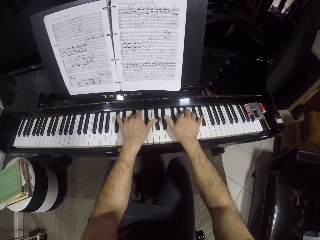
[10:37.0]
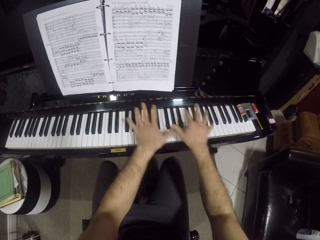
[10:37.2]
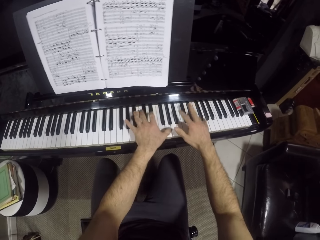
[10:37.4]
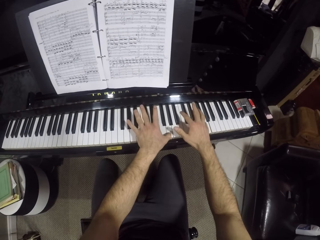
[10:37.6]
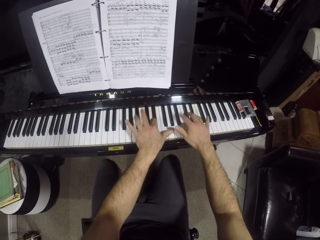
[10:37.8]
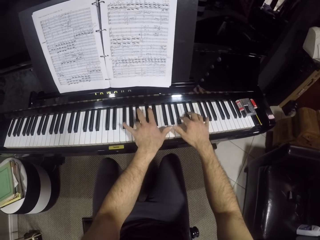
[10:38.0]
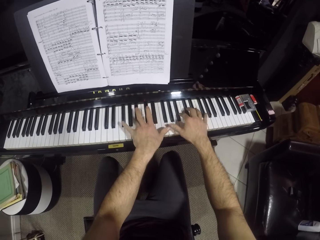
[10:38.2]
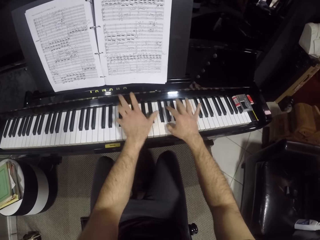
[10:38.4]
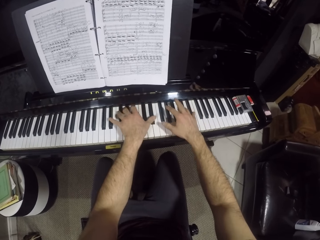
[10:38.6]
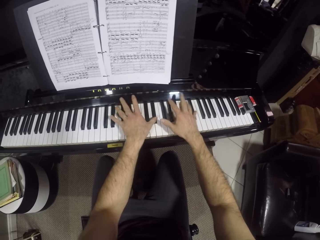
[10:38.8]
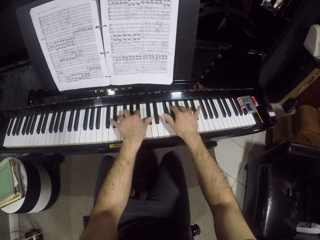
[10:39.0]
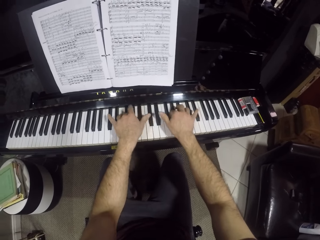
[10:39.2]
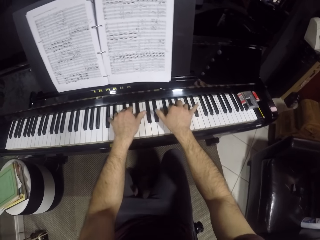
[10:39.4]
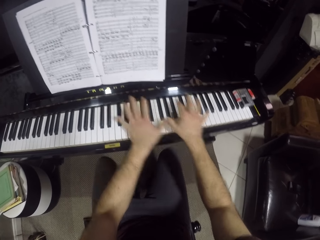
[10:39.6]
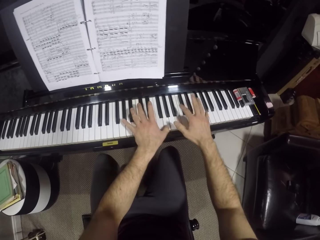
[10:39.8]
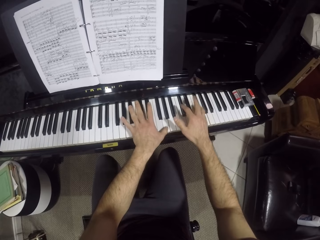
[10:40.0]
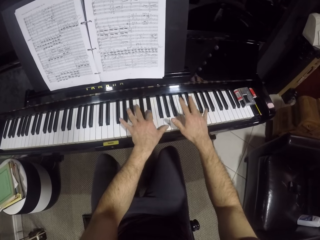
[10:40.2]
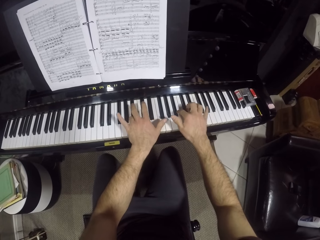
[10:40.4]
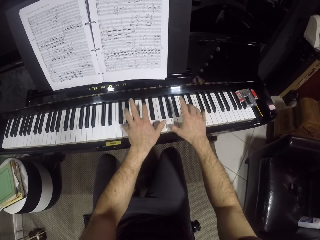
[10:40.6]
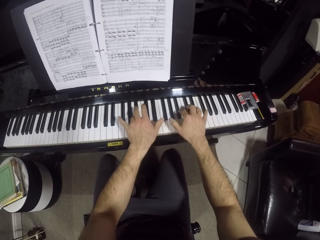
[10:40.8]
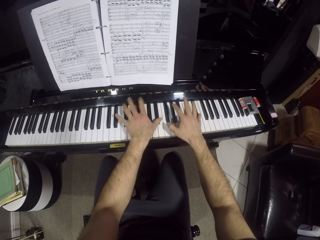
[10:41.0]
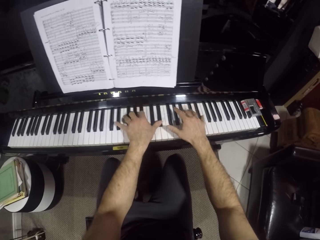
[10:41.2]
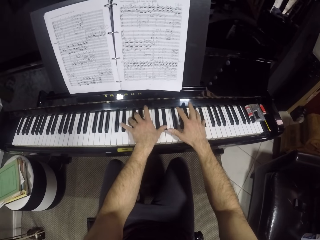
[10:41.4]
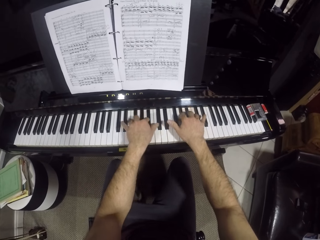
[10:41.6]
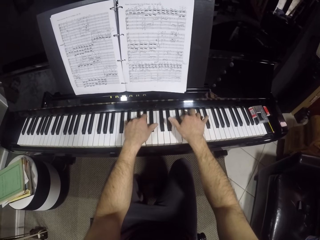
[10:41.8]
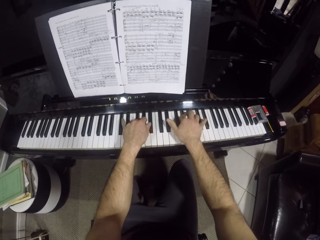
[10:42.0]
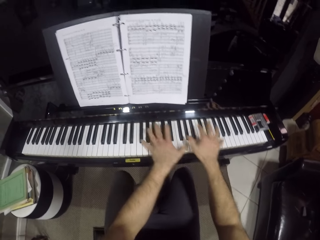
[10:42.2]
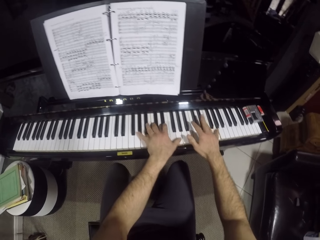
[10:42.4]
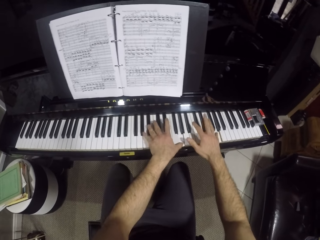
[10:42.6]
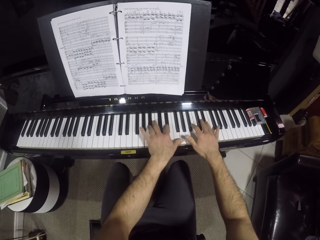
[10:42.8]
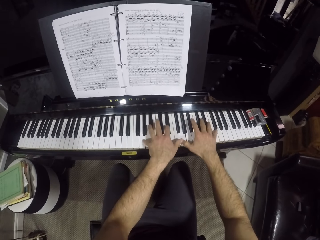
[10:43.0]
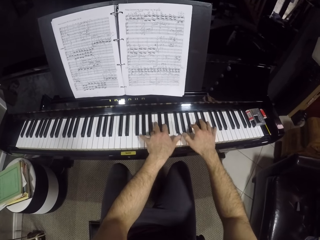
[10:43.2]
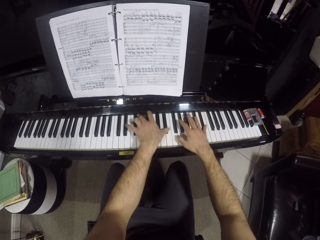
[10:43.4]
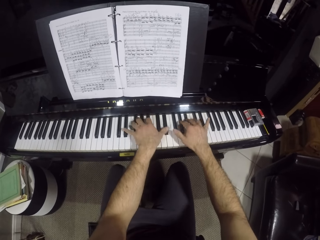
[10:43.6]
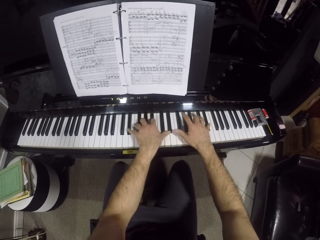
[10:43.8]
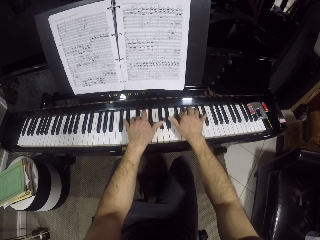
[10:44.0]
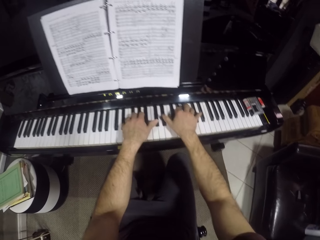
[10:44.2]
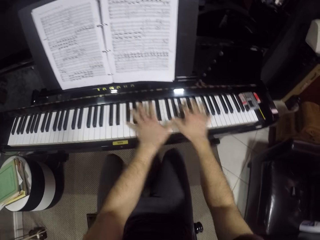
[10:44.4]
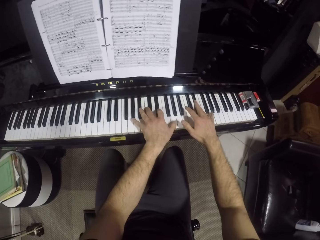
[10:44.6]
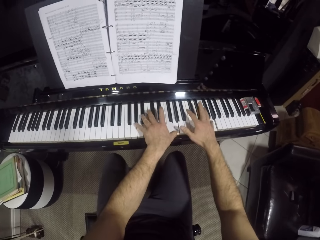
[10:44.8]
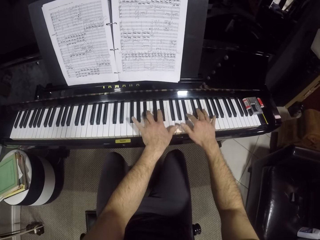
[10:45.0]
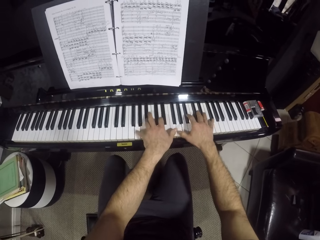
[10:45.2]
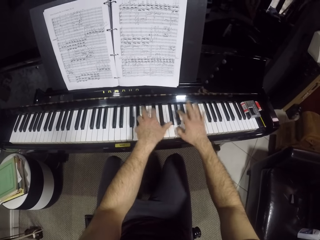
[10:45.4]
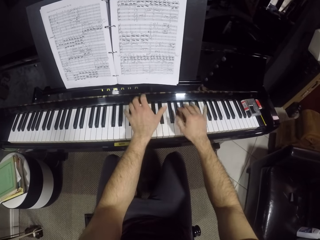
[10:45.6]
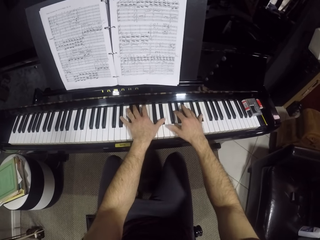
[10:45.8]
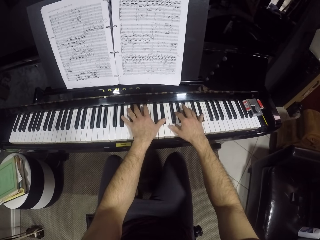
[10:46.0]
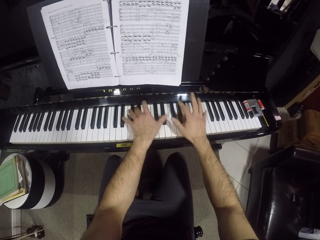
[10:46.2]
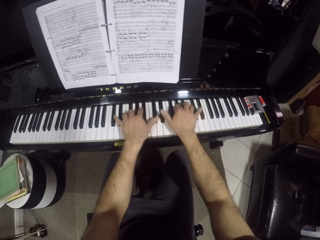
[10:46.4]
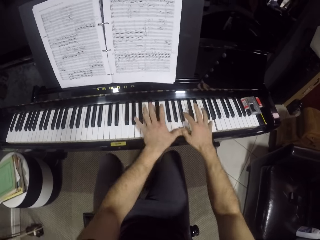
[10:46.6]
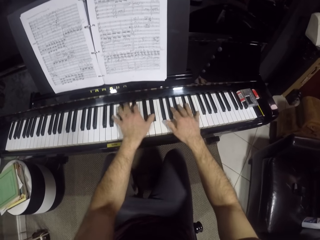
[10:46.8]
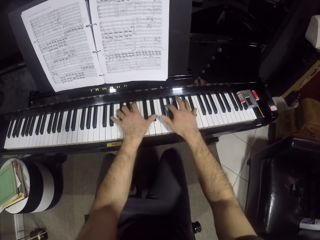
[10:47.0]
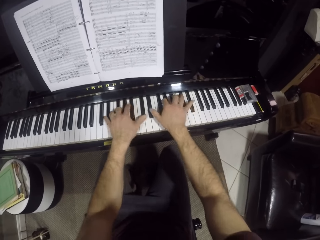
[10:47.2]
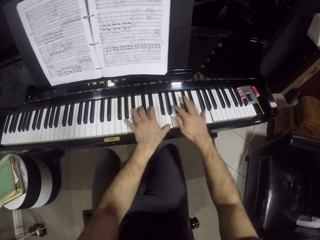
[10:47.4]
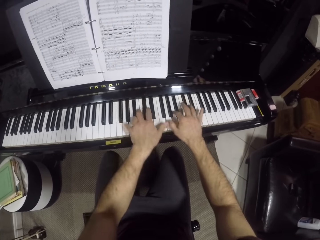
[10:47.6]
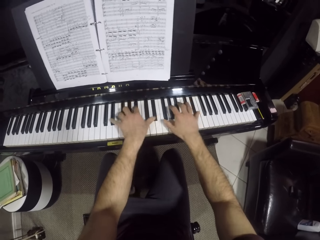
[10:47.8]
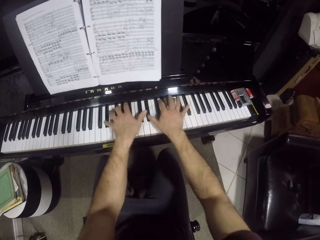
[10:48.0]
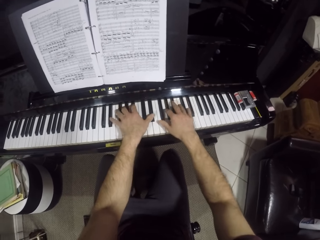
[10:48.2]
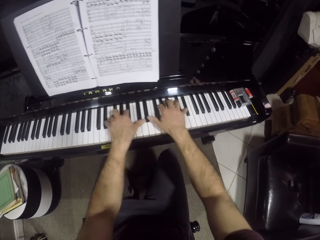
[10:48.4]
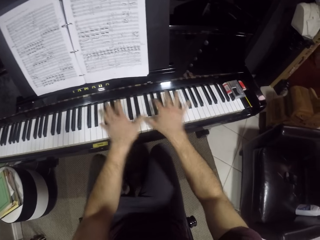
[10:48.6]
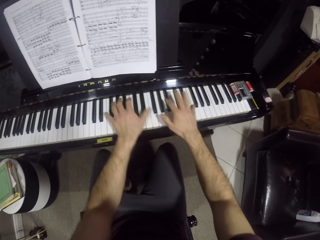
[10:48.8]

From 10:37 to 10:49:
The camera wearer presses the keys with both hands repeatedly.

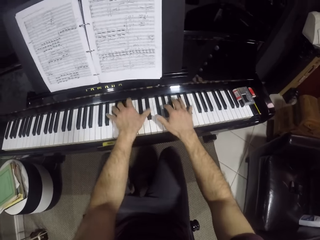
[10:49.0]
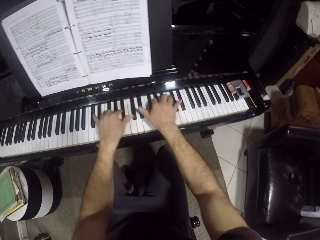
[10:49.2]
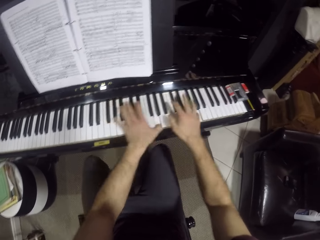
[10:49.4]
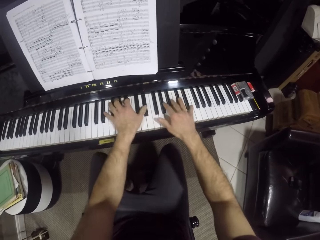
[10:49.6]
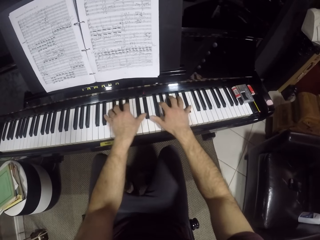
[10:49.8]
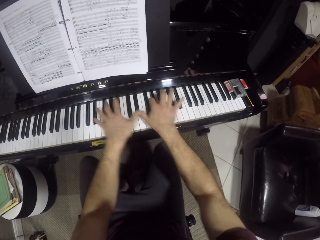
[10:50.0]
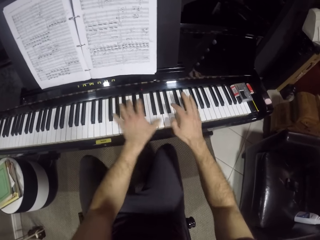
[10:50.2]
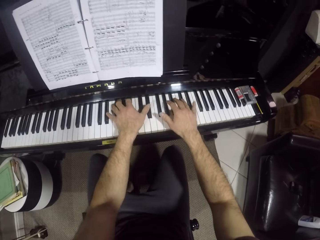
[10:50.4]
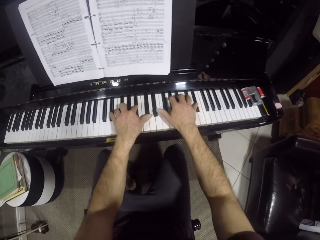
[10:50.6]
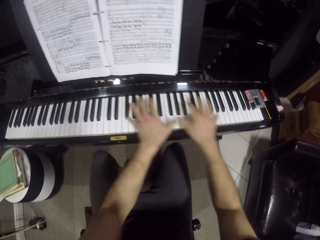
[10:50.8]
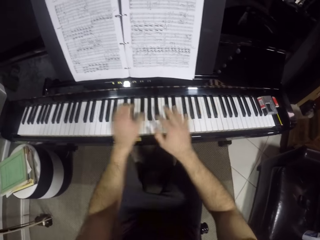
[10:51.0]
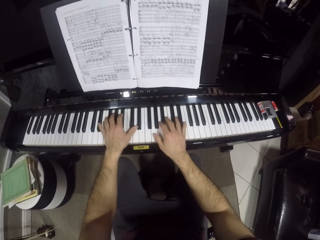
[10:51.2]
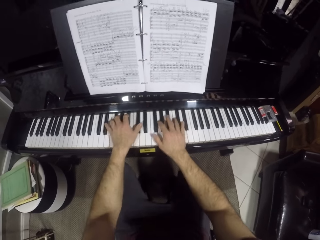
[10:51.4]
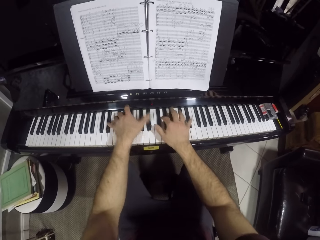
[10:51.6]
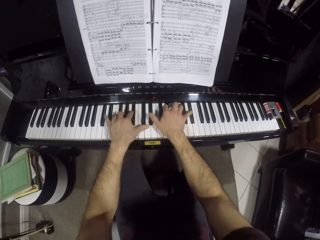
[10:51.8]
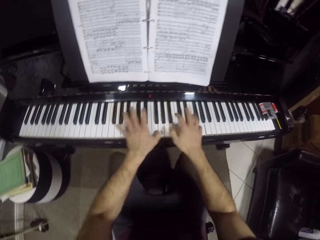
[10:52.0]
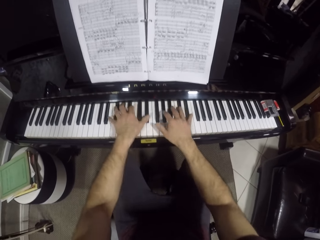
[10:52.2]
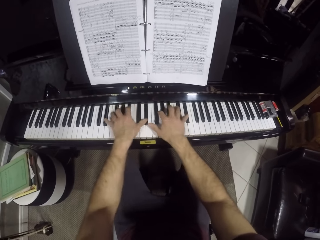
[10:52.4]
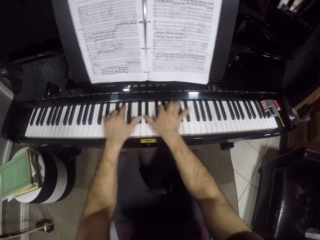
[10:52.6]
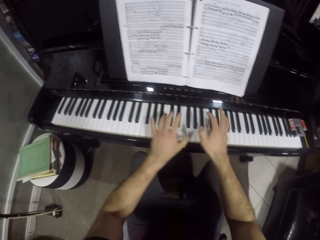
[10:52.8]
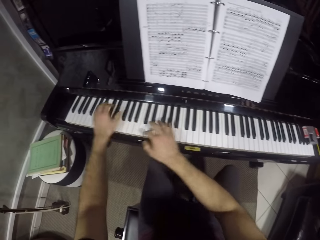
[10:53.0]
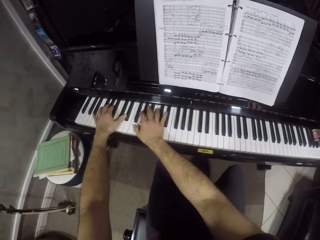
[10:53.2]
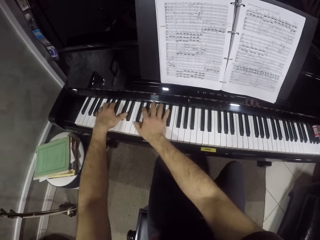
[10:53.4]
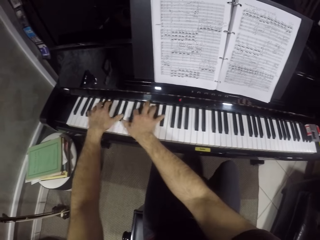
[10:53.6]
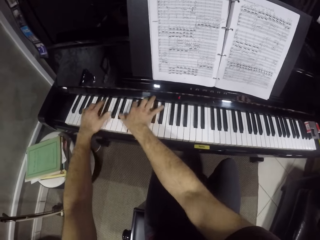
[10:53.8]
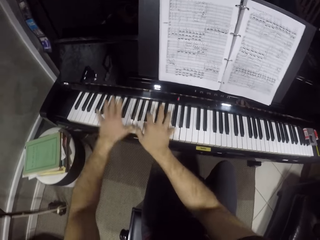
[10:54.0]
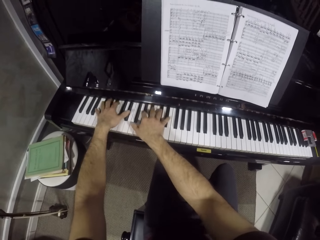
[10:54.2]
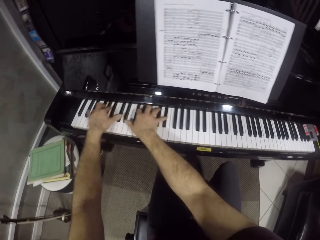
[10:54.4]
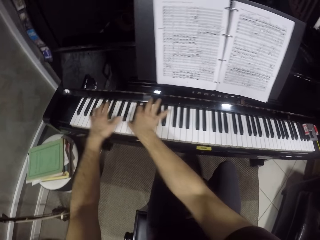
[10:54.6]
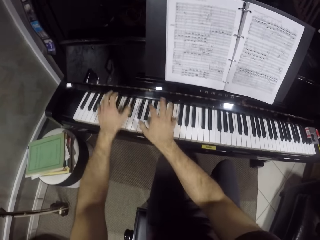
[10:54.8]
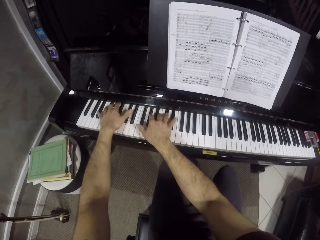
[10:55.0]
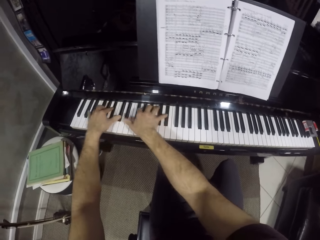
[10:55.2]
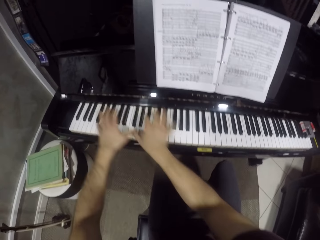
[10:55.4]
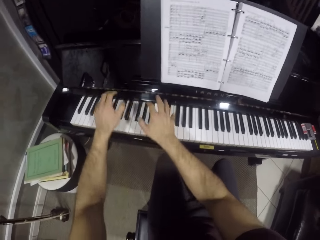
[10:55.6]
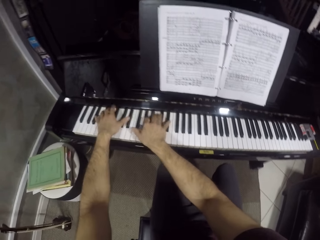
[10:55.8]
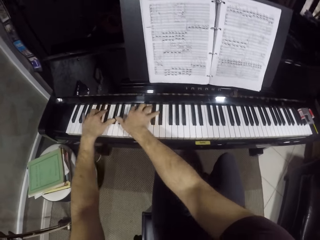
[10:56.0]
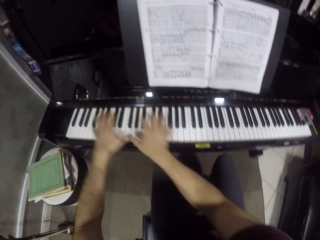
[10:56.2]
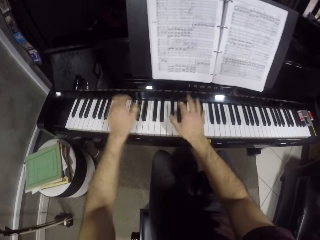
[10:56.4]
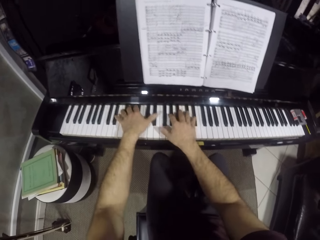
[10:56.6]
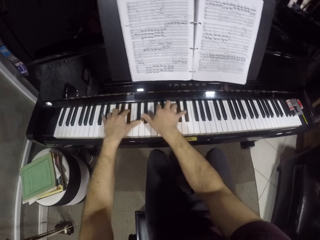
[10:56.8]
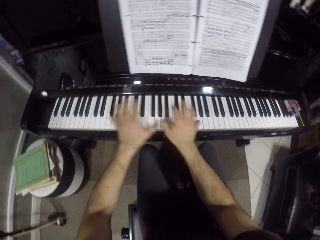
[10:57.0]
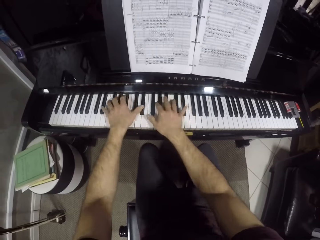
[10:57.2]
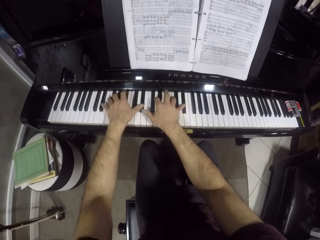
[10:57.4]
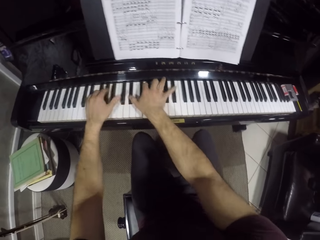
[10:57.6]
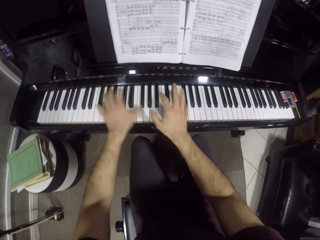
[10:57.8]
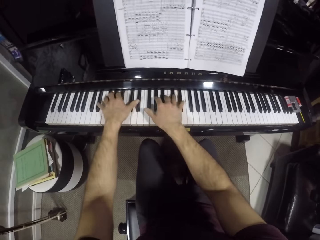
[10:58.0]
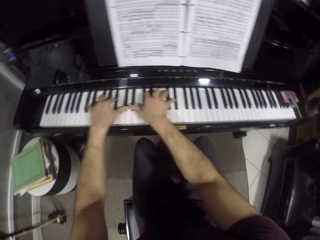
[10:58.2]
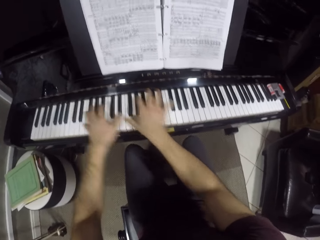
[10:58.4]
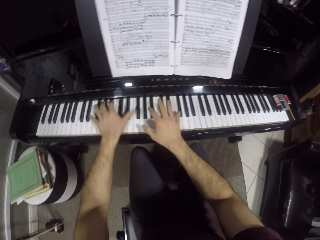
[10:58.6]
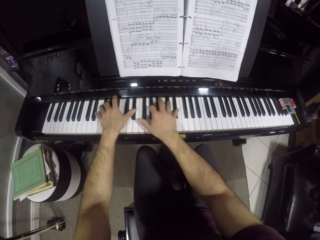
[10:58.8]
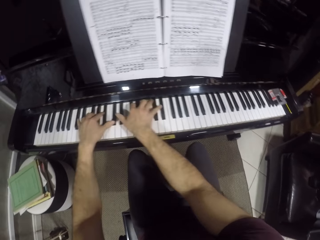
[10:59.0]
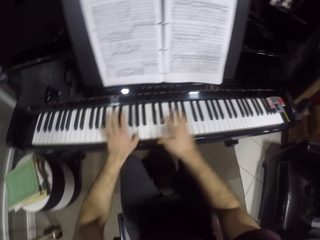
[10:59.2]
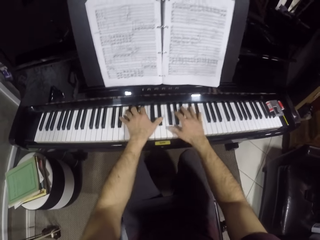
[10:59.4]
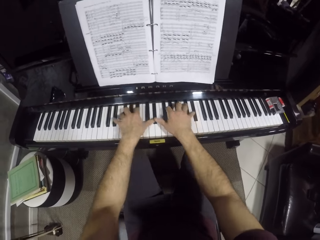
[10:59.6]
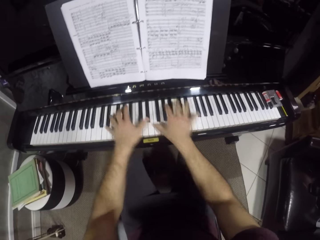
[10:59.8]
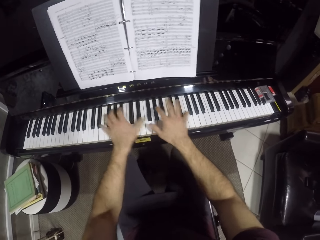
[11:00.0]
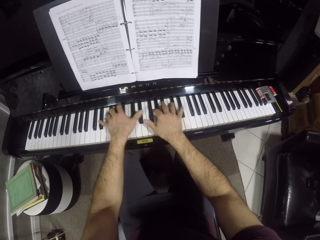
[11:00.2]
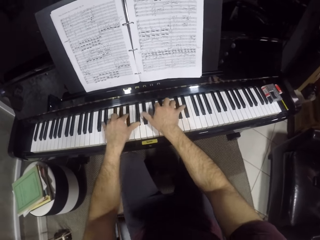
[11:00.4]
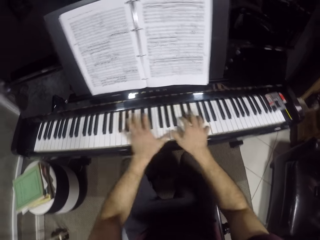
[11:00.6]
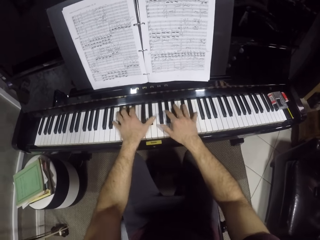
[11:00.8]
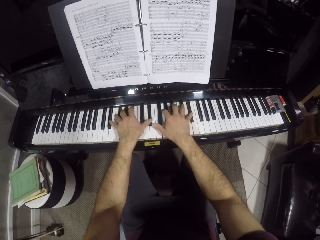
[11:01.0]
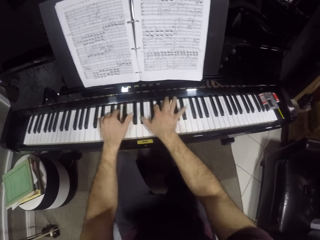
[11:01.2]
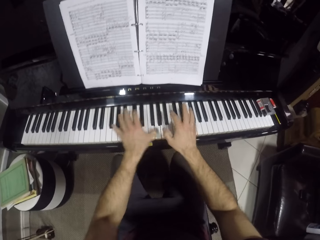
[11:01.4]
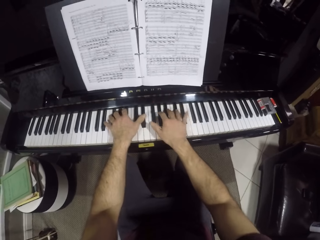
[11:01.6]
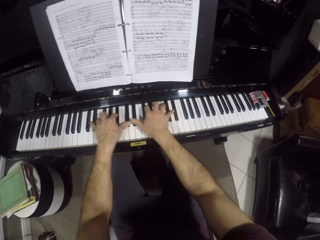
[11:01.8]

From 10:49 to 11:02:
The camera wearer presses the keys with both hands. They press the keys with both hands repeatedly.
